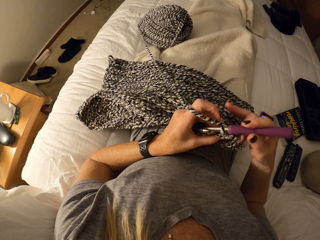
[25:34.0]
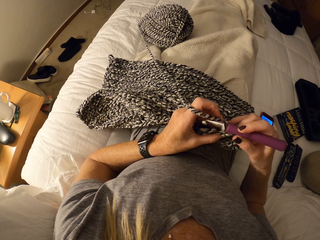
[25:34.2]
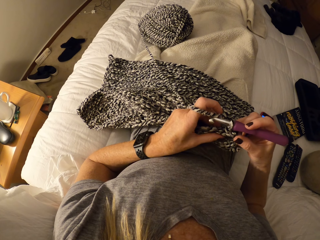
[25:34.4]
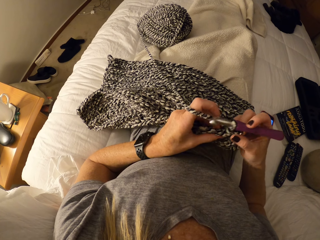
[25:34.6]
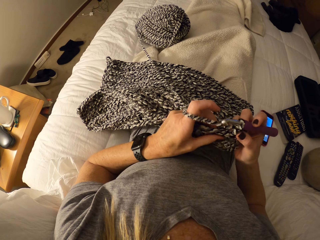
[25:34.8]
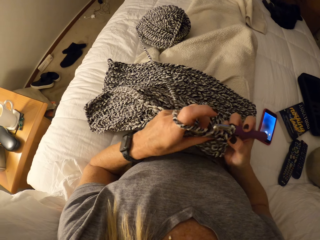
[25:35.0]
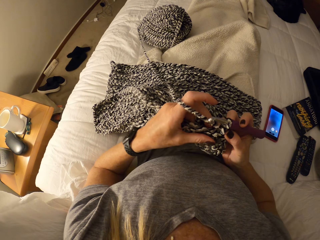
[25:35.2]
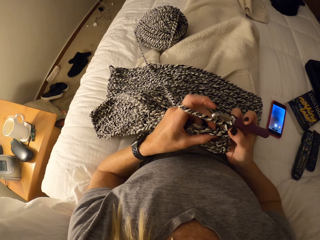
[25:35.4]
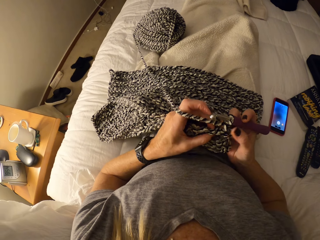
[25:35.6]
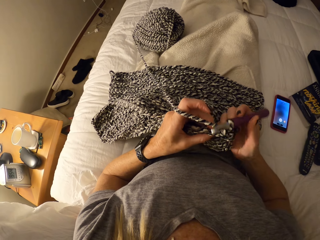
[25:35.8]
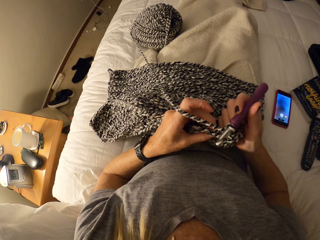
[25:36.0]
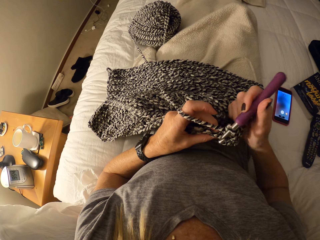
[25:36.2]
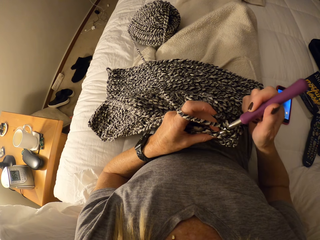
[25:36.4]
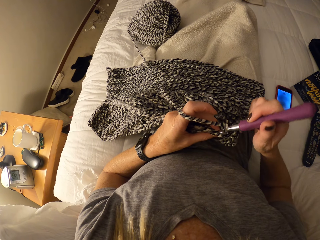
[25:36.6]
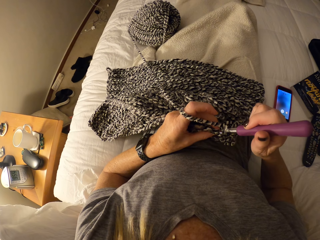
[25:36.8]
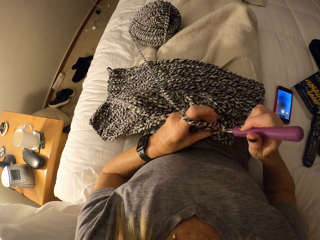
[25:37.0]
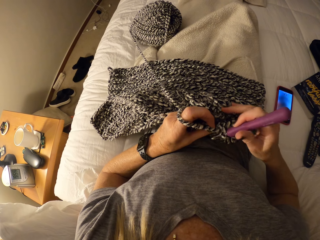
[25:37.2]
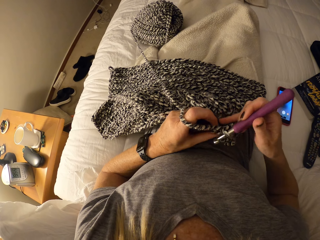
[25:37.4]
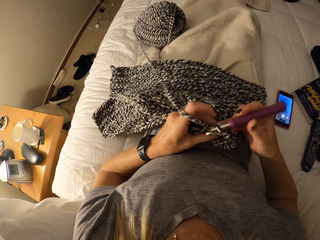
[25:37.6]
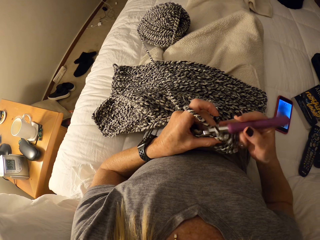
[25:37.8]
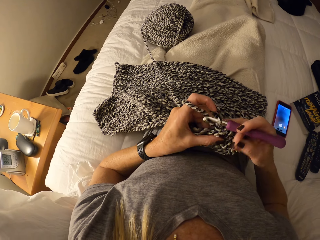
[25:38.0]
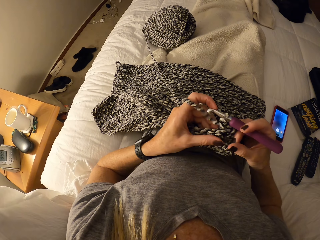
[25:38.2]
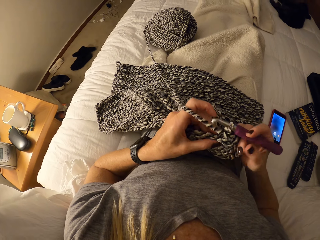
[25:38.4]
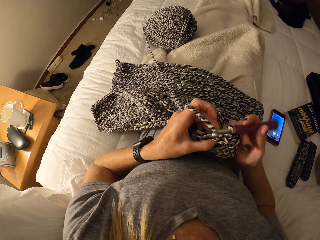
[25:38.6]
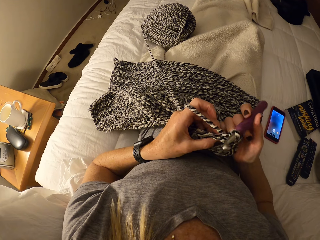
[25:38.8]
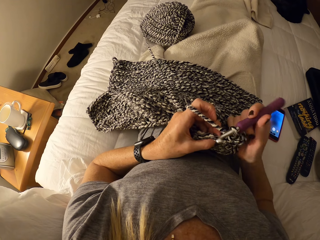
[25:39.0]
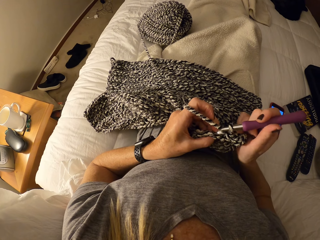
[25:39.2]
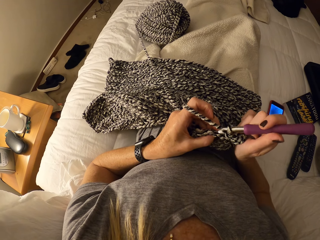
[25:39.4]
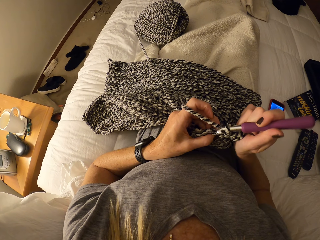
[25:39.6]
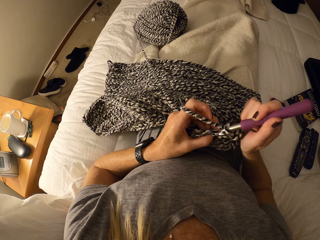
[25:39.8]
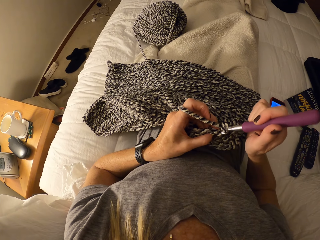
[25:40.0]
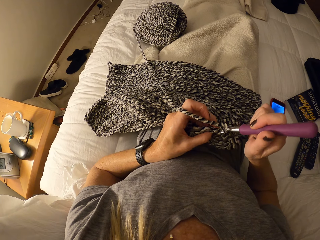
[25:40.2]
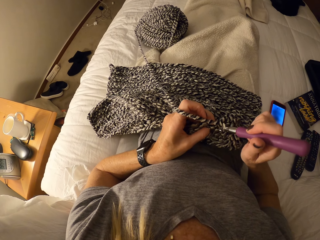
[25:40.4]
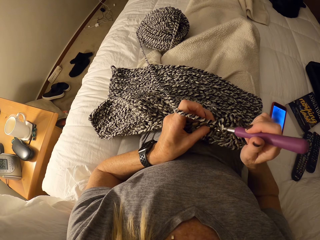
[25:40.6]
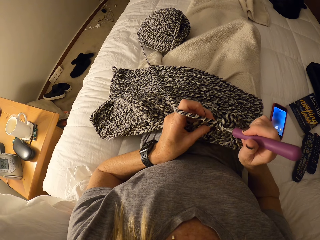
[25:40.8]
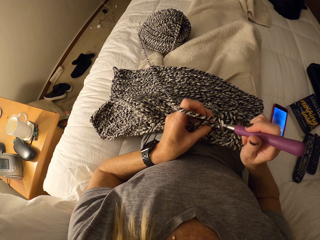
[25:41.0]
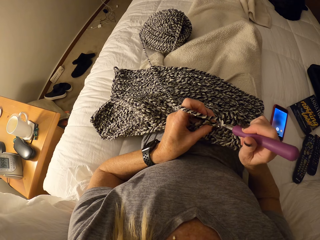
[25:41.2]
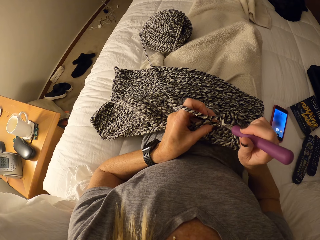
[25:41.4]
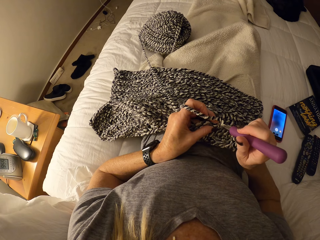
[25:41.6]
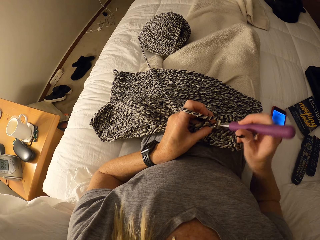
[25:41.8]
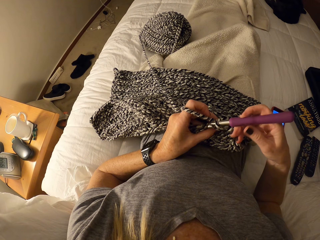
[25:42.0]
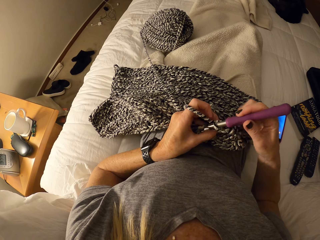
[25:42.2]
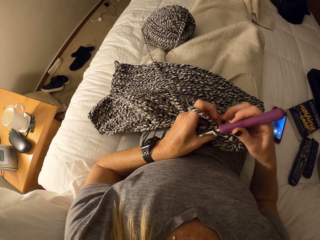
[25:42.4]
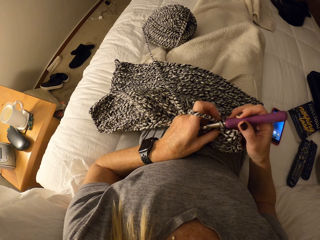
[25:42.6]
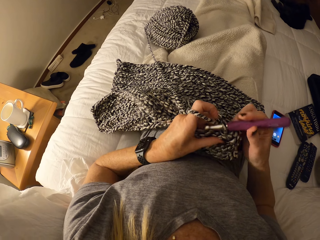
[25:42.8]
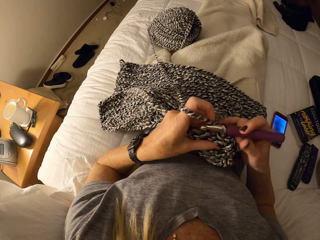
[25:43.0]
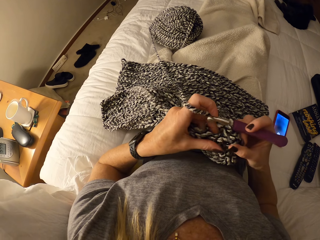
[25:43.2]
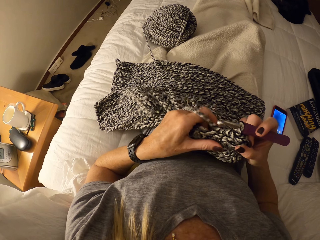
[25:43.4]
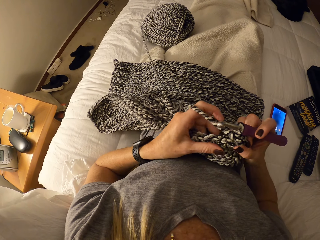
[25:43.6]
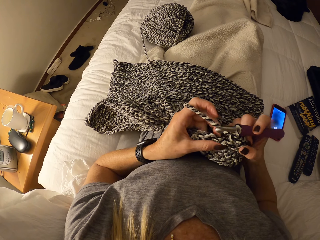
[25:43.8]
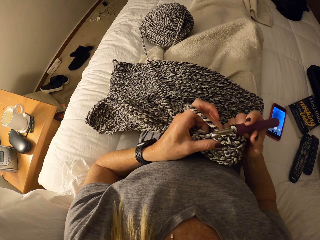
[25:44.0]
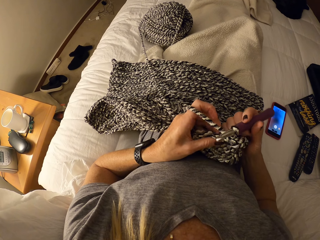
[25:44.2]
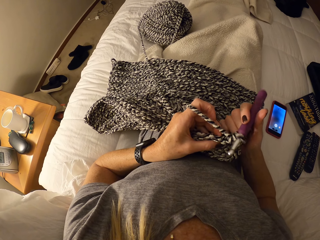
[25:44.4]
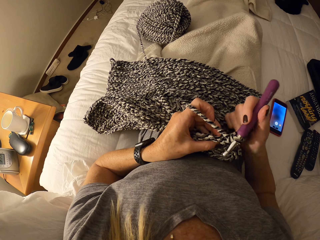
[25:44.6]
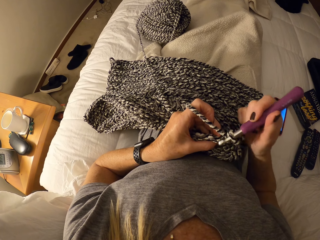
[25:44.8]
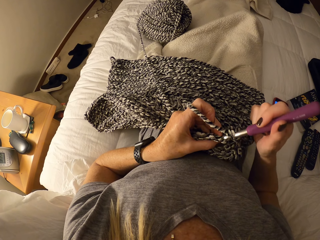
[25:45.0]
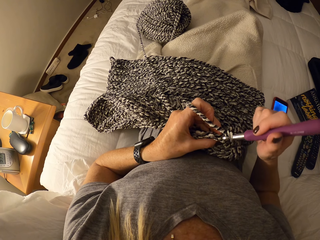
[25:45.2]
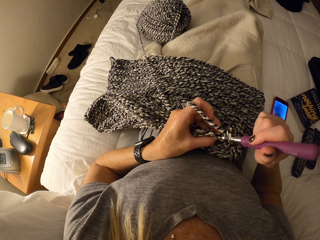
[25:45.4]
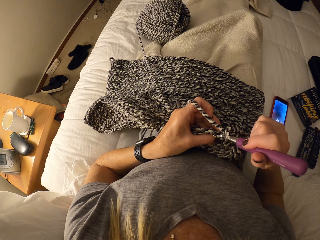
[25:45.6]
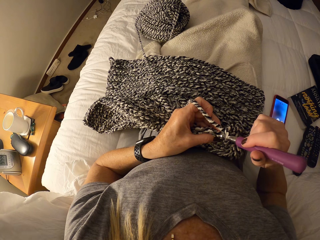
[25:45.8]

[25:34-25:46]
The camera wearer knits the fabric.

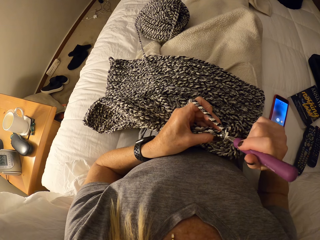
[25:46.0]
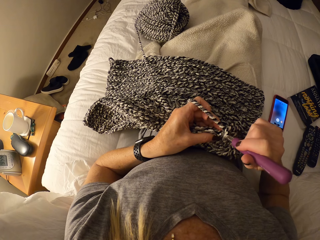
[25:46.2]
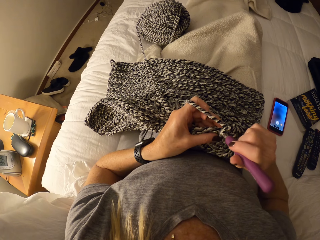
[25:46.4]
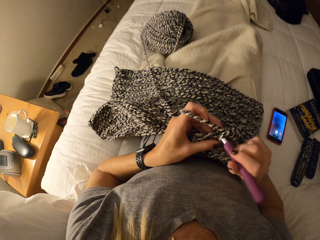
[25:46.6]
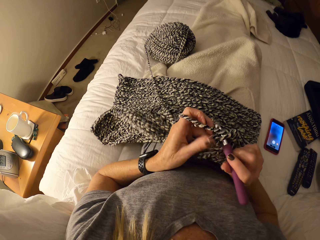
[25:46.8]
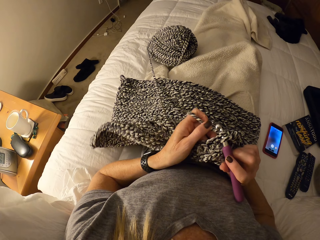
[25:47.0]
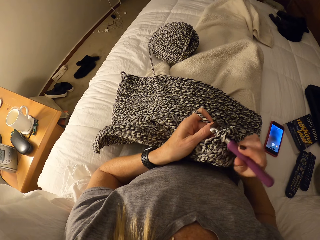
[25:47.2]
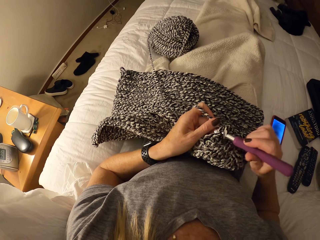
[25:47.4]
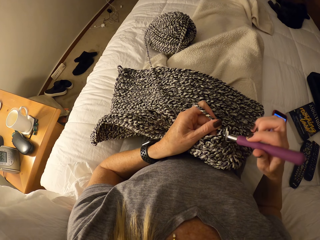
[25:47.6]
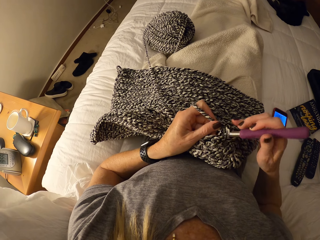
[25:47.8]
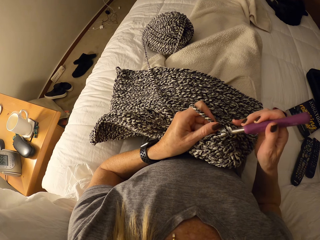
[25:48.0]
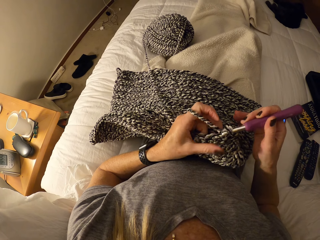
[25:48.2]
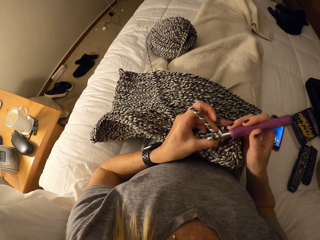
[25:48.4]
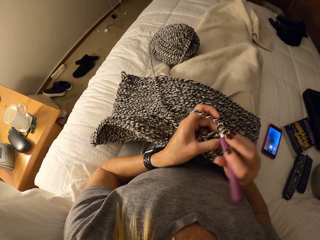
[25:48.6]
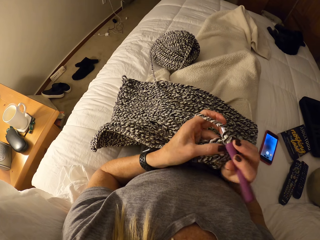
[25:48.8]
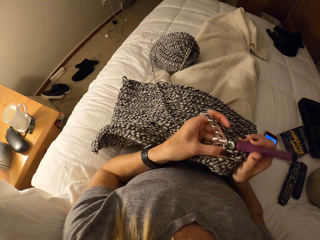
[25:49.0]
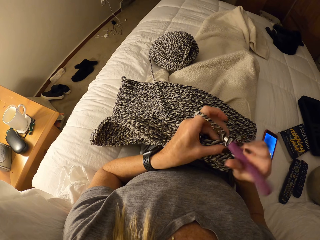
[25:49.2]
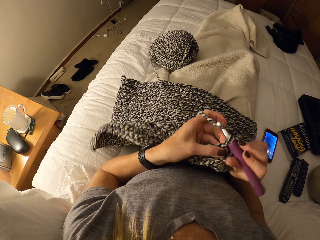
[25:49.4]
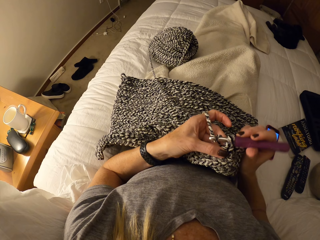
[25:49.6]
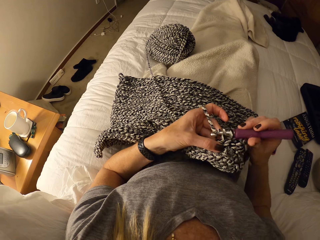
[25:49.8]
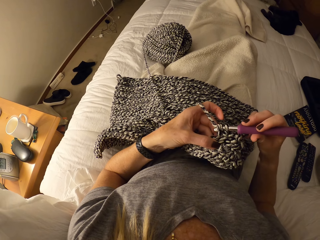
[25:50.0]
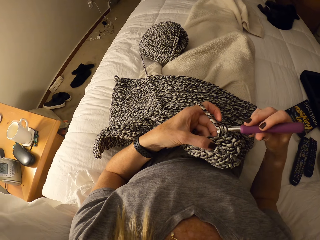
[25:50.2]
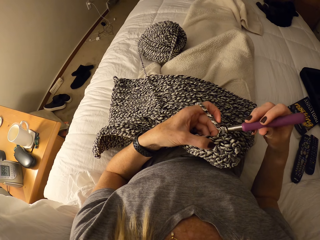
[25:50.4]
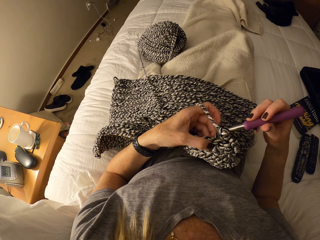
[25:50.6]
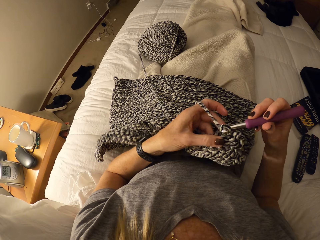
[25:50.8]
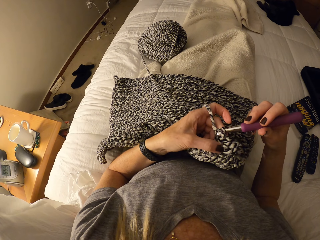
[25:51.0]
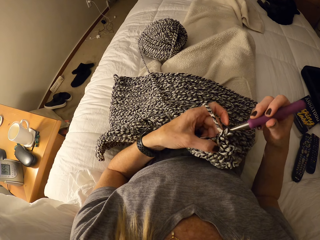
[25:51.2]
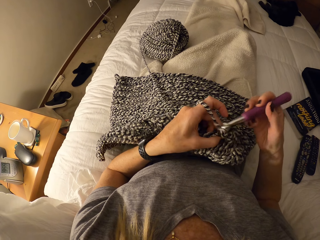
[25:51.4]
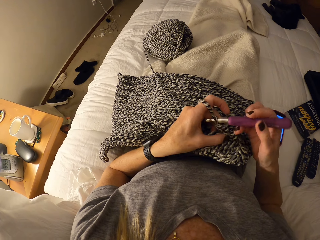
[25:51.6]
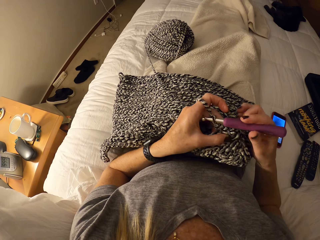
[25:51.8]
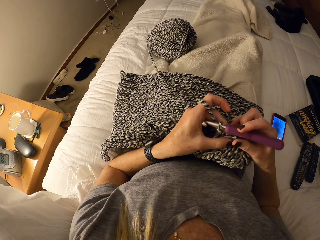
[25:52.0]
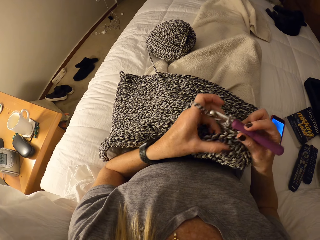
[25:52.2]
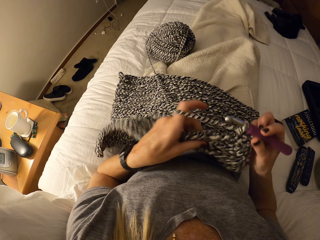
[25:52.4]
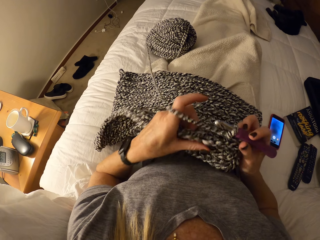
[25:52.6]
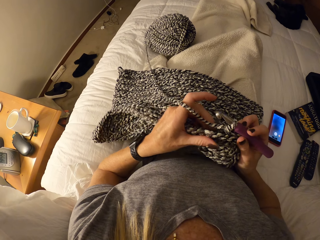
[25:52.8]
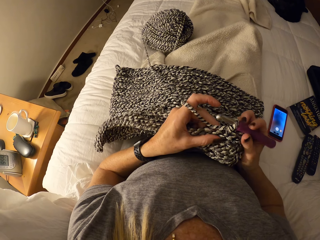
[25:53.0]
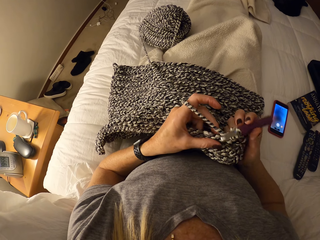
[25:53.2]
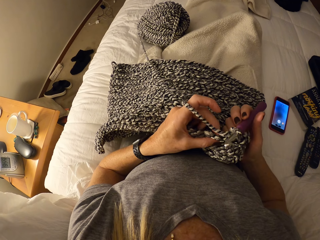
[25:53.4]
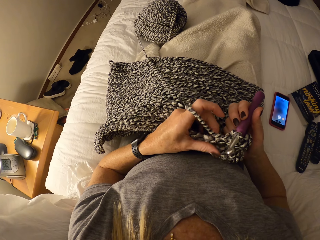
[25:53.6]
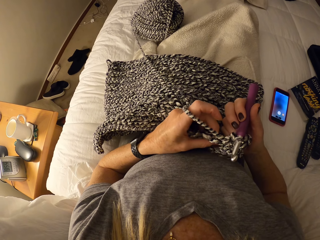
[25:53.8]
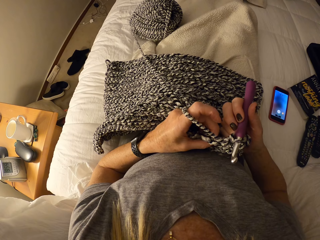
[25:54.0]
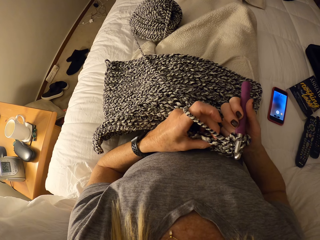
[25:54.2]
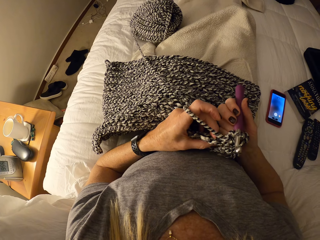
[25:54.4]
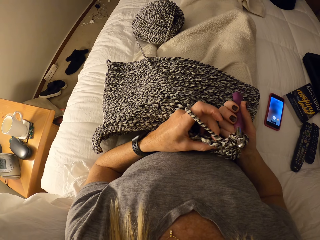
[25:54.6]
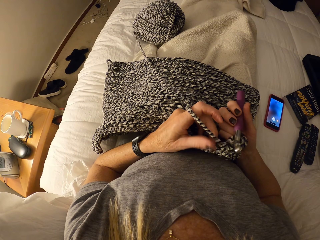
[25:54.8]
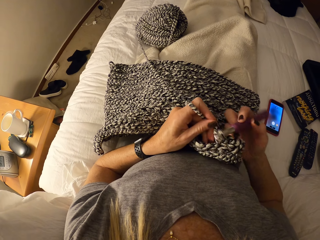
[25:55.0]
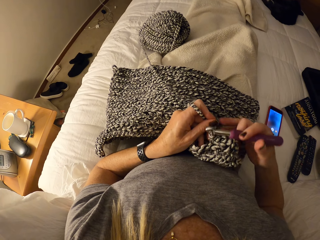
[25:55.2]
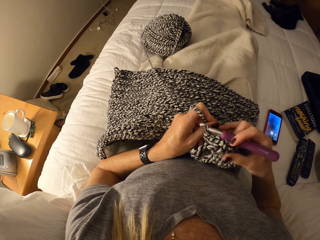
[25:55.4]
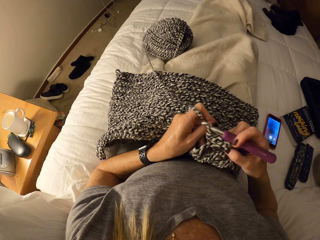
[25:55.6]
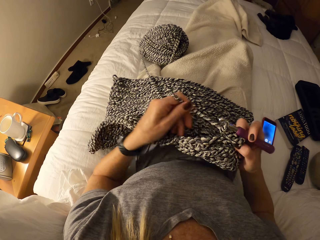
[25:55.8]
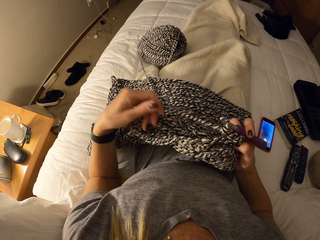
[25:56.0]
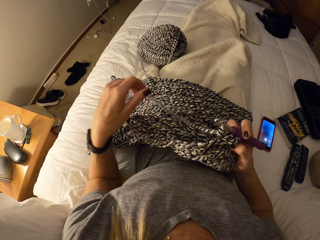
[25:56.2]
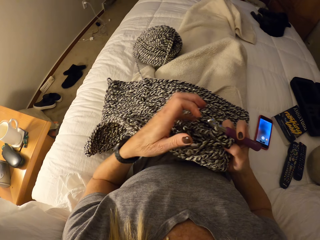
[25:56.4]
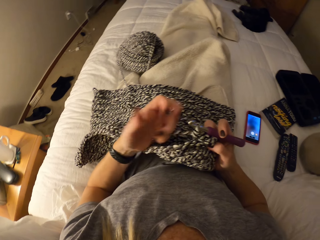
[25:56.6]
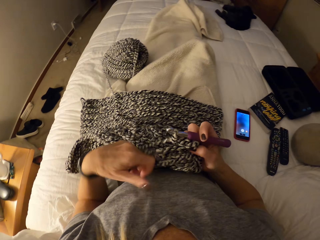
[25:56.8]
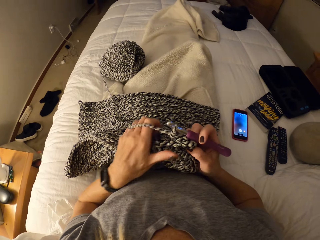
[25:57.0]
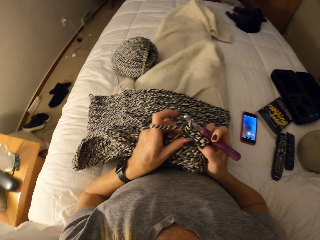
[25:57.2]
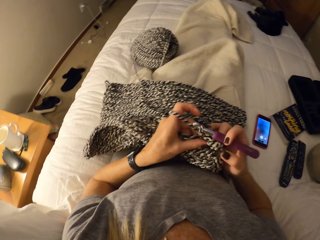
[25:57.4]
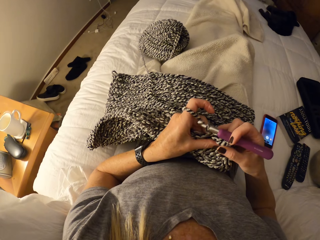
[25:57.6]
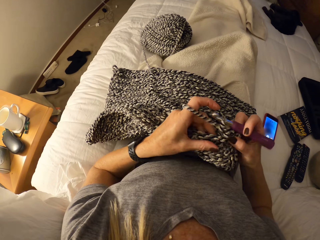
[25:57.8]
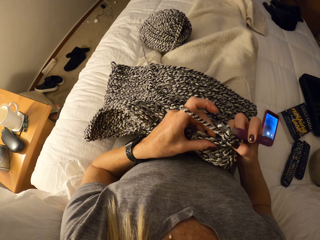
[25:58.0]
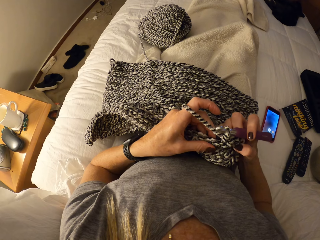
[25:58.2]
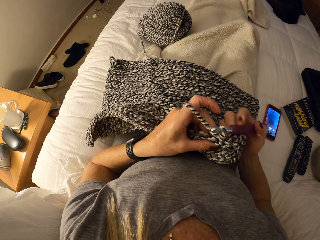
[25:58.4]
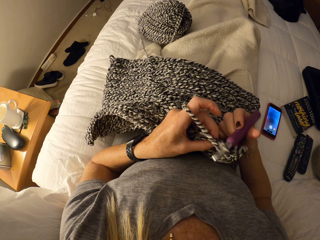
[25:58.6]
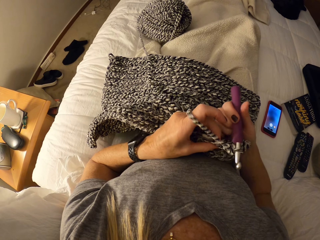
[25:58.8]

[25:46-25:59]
The camera wearer stretches the fabric by the left hand. They pull the knitting wool by the left hand.
